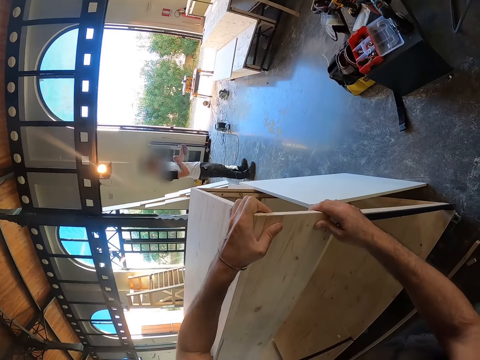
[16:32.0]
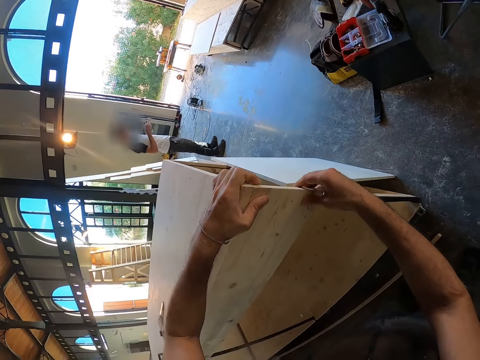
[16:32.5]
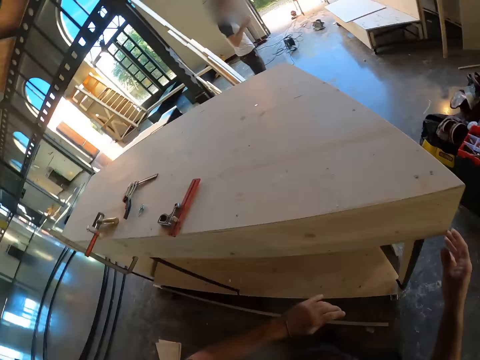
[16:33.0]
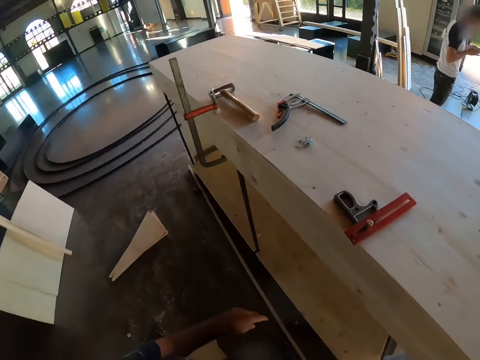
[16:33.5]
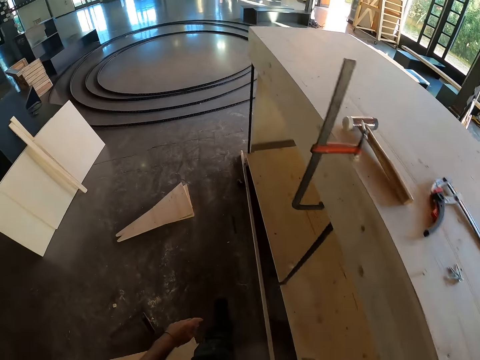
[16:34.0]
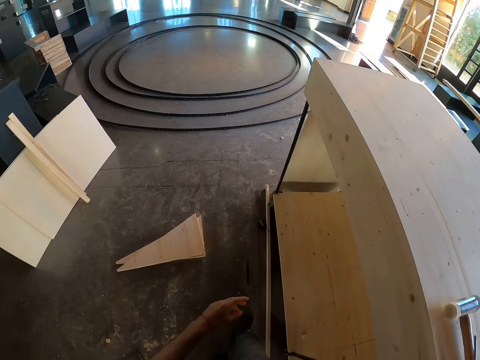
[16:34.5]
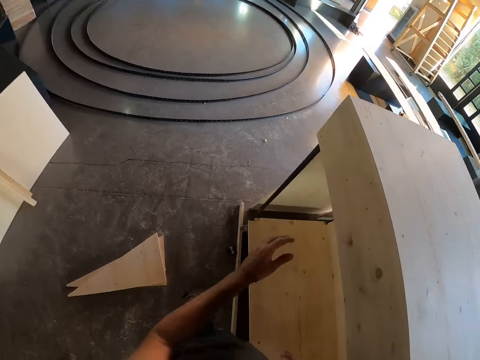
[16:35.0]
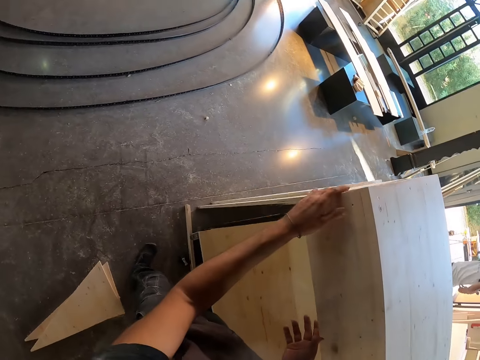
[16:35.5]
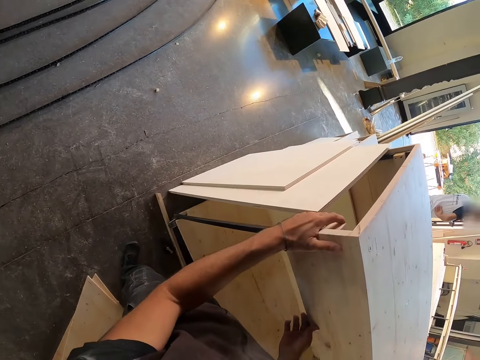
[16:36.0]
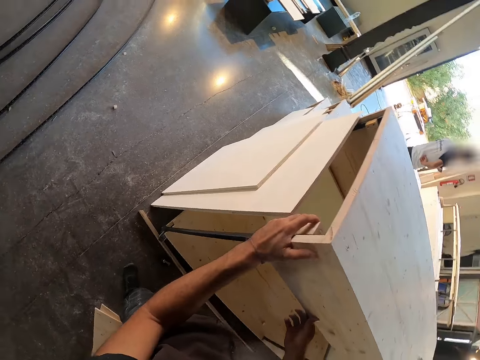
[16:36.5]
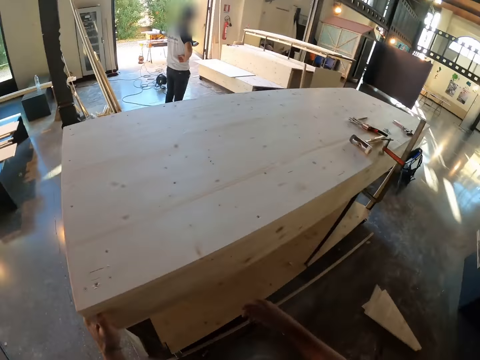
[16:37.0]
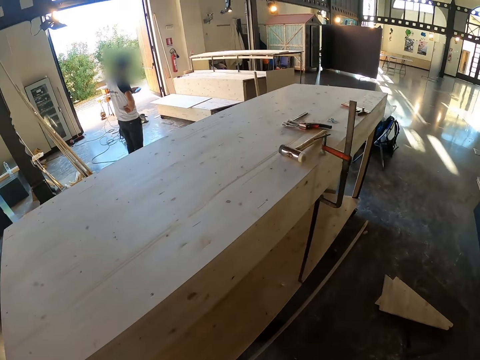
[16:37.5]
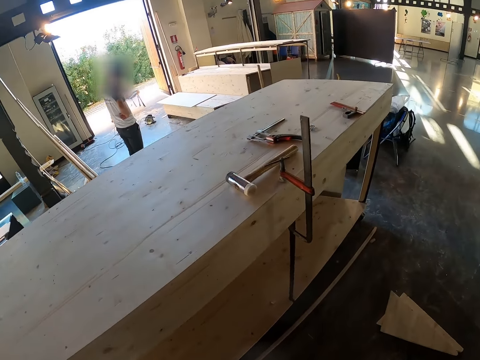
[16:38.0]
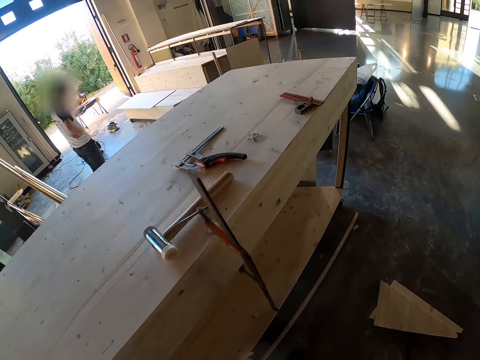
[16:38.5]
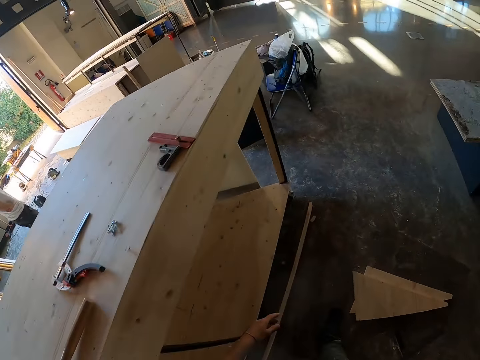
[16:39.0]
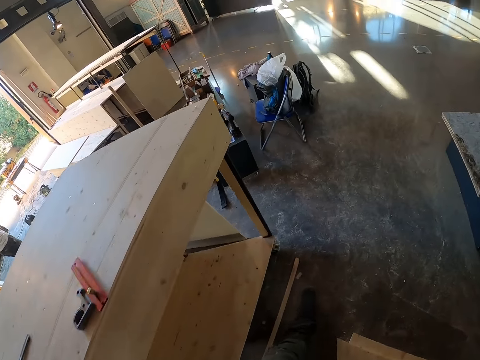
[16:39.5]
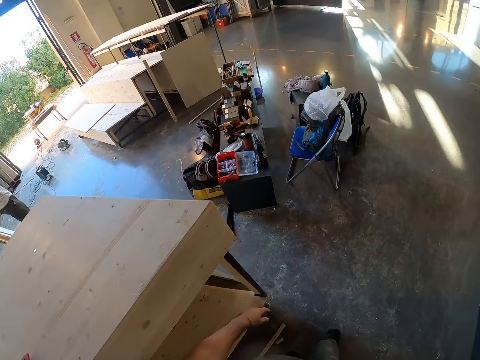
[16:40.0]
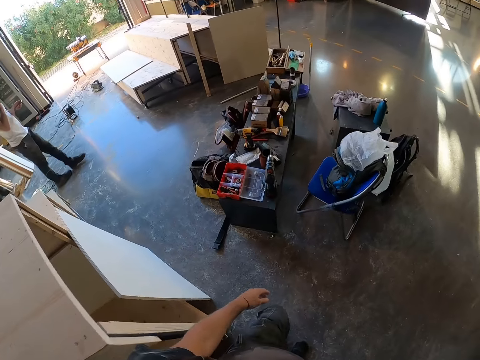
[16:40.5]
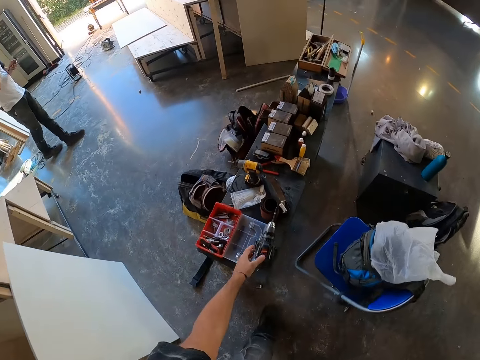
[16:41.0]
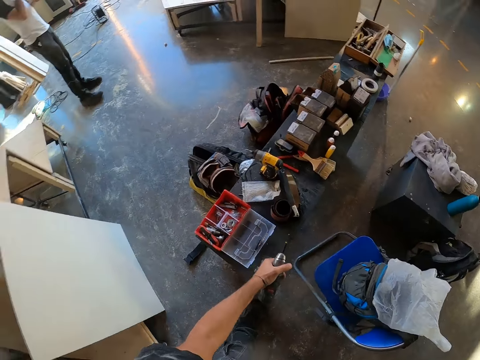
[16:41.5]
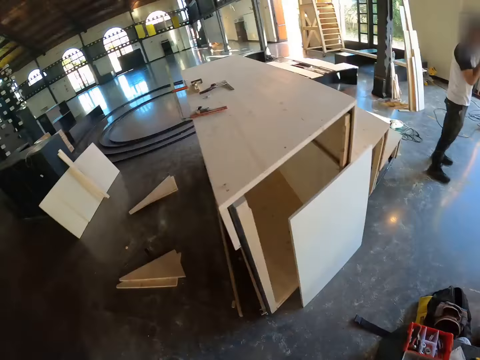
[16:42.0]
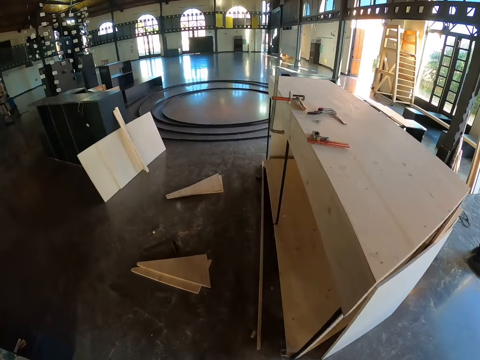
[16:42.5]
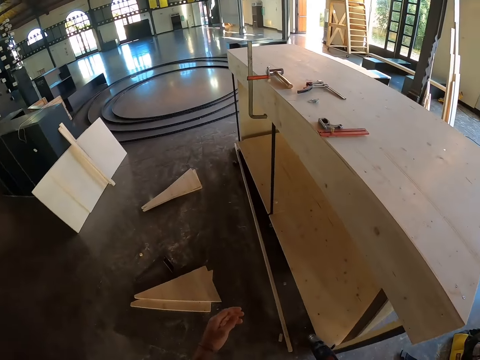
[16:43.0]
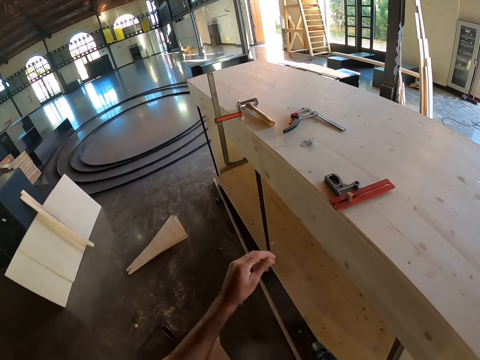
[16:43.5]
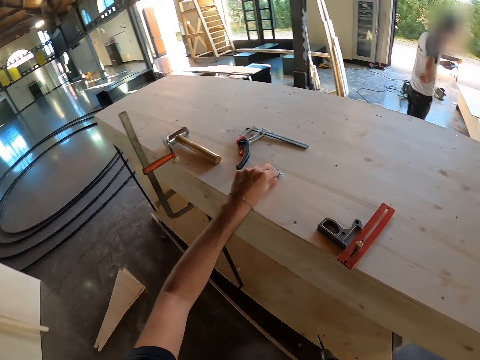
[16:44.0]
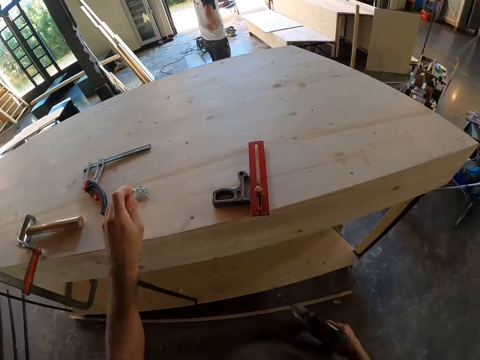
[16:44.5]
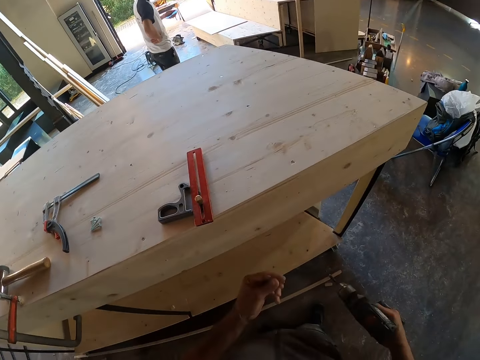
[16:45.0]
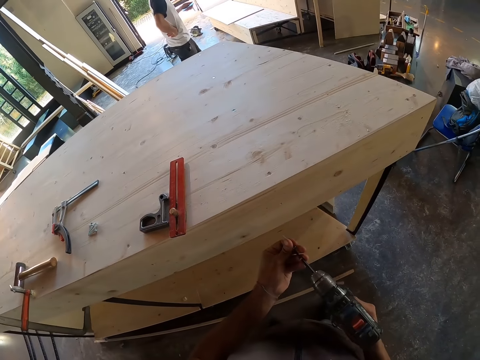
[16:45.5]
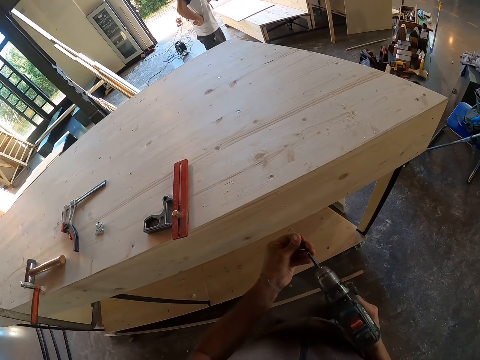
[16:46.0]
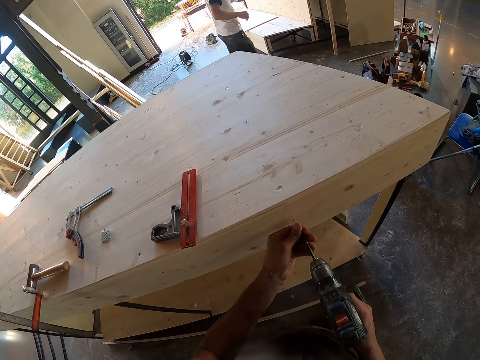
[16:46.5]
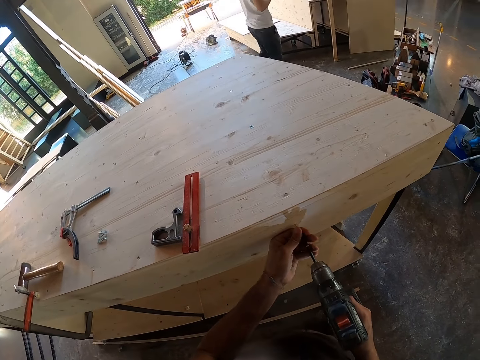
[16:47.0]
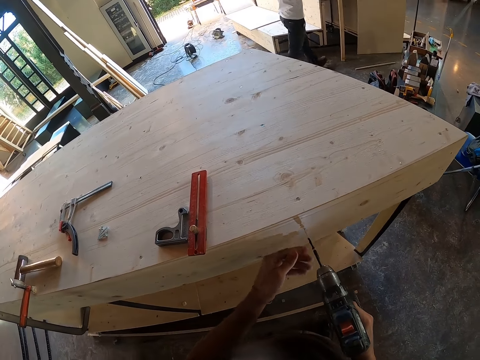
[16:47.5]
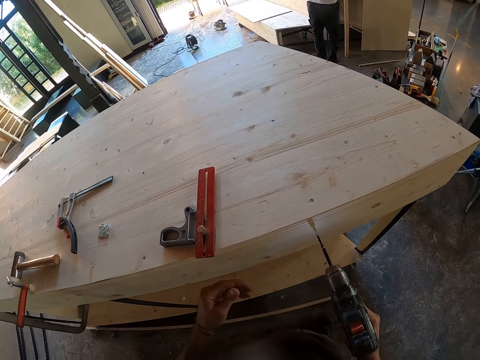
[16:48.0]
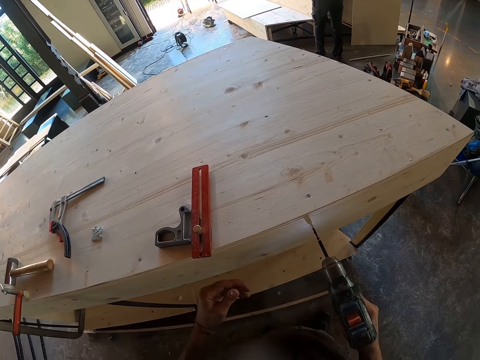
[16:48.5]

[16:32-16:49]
The camera wearer walks to the other edge of the wood on the stand. He adjusts the left side of the wooden shelf with both hands. He walks to the tools stand on the floor. He picks the electric screwdriver from the bench in the workshop with his left hand. He carries the drill from the tools stand to the wood stand under construction. He picks a screw from the wooden shelf with his left hand. He fits the screw in his left hand on the screw pin of the electric screwdriver in his right hand. He screws the wooden plank to the wooden shelf with the electric screwdriver in his right hand.

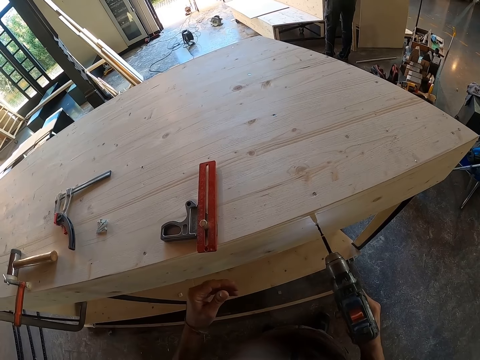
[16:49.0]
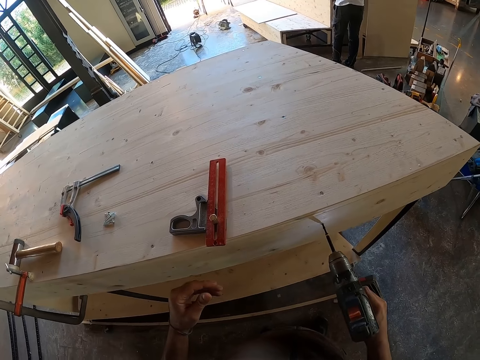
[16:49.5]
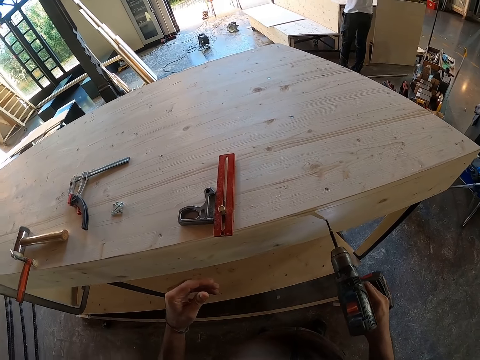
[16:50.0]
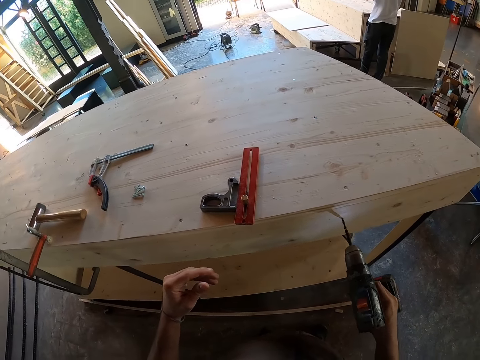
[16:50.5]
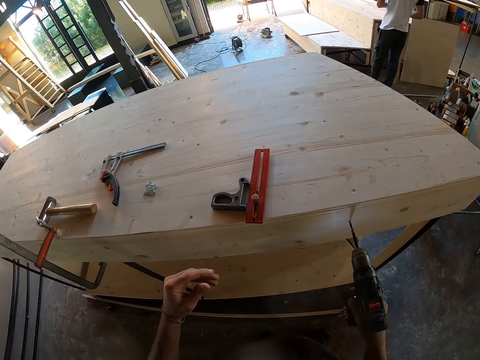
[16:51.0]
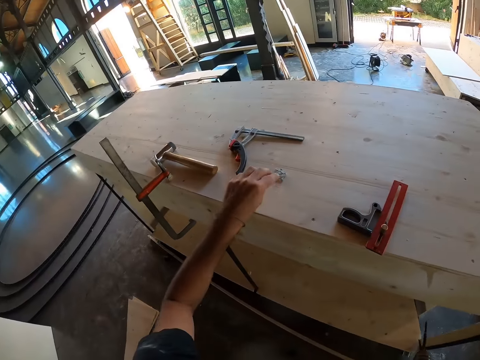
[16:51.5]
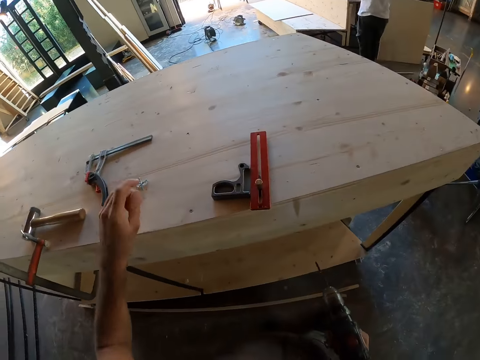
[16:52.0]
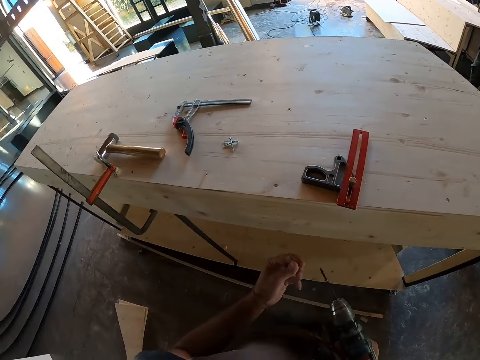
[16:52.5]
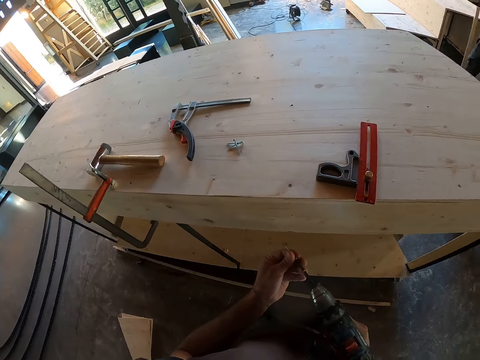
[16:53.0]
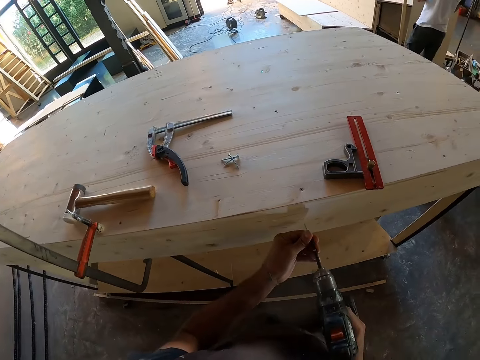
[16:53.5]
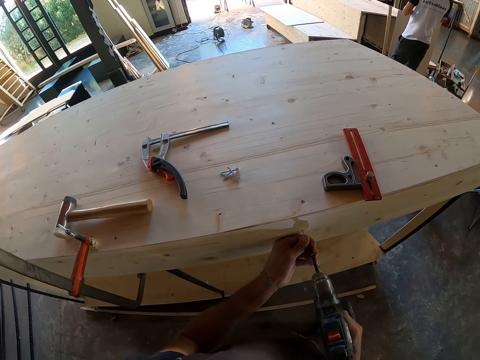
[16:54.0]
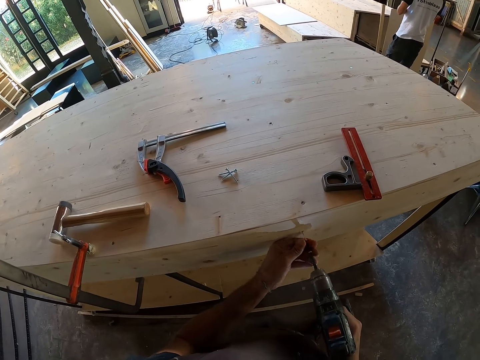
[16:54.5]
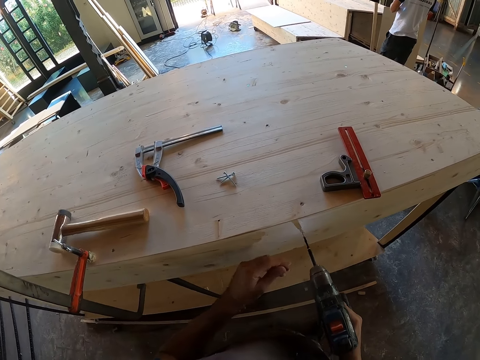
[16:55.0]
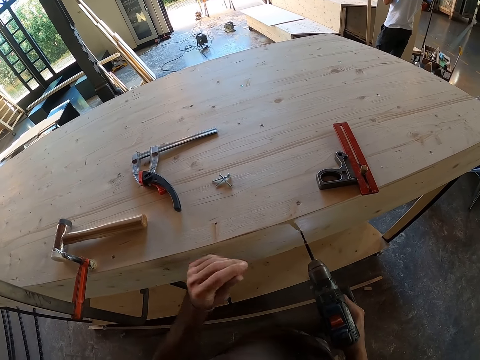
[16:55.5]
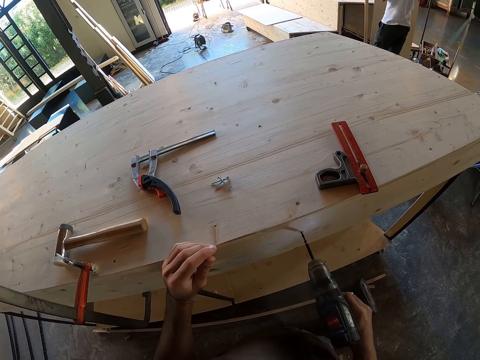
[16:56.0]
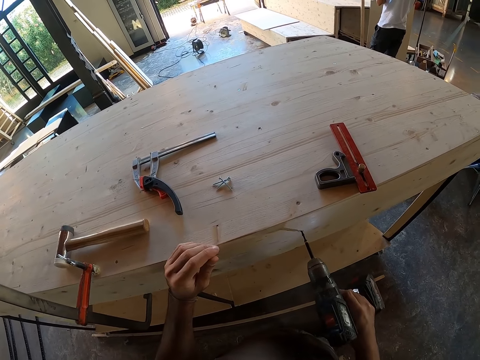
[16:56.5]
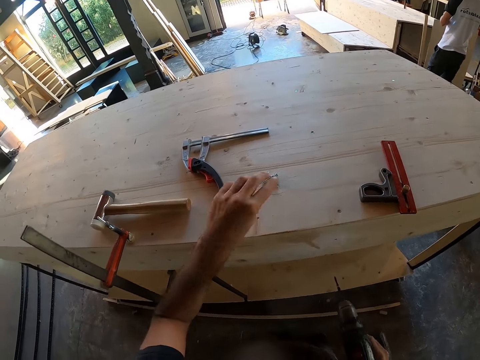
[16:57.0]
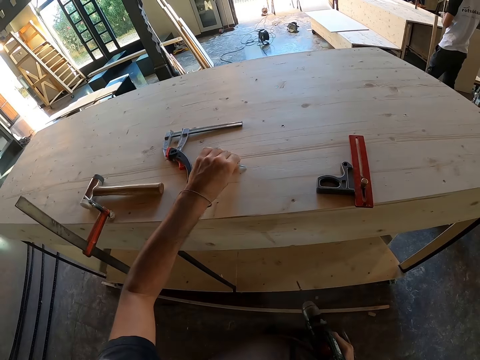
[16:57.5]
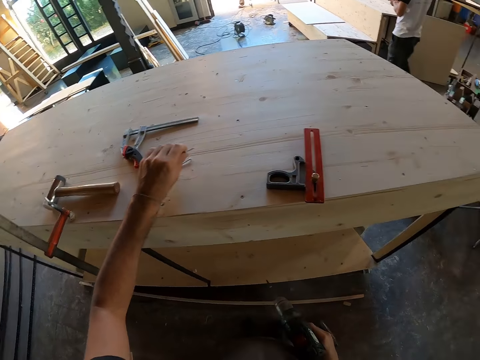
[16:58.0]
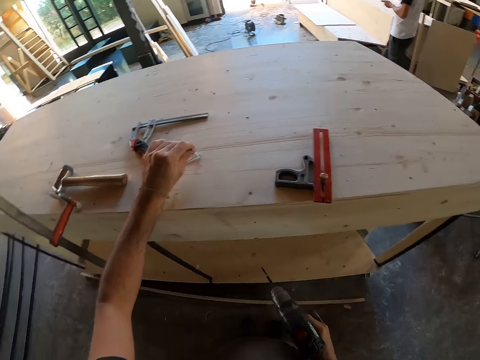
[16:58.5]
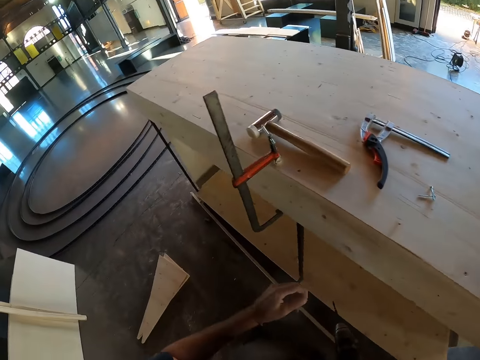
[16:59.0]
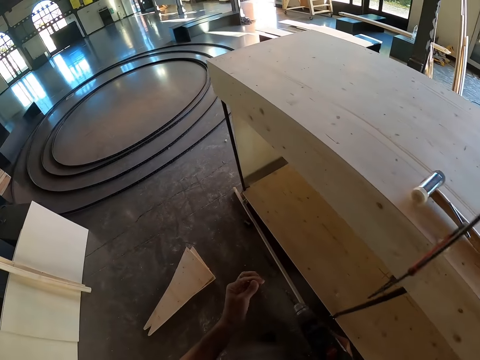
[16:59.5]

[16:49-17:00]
The camera wearer picks a screw from the wooden shelf with his left hand. He fits the screw in his left hand on the screw pin of the electric screwdriver on his right hand. He screws the wooden plank to the wooden shelf with the electric screwdriver in his right hand. He places his left hand on the wooden shelf. He picks a screw from the wooden shelf with his left hand.
